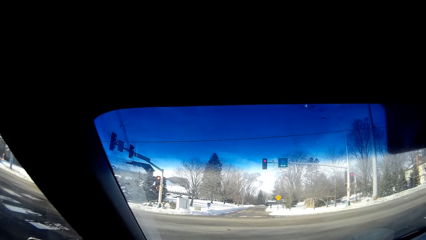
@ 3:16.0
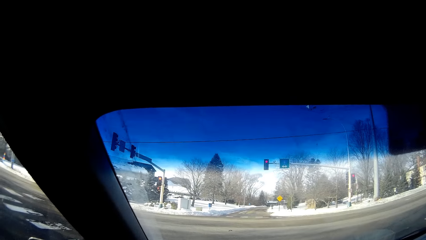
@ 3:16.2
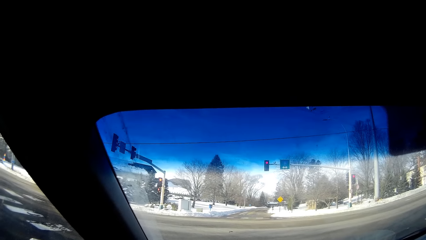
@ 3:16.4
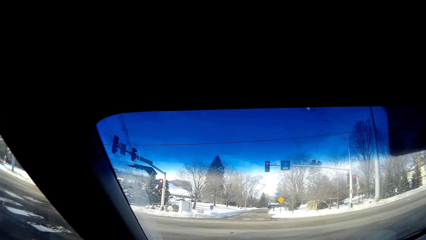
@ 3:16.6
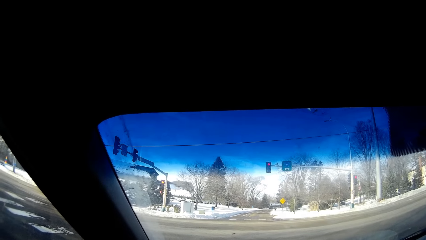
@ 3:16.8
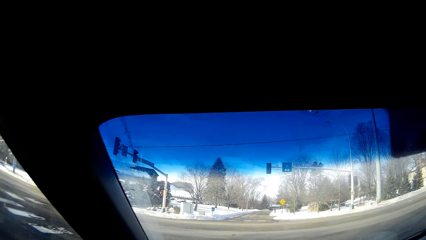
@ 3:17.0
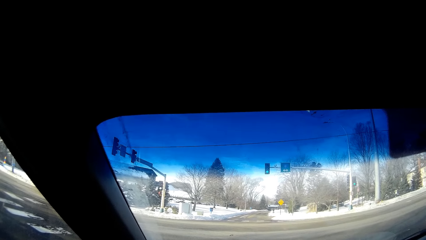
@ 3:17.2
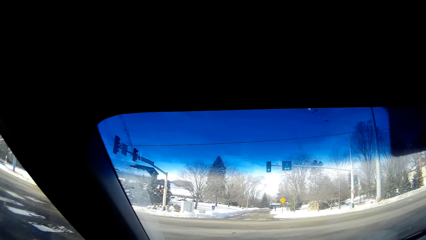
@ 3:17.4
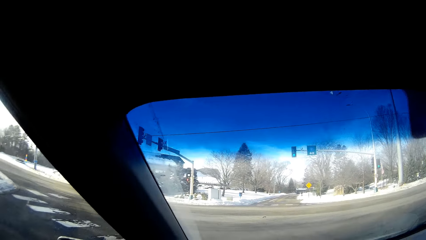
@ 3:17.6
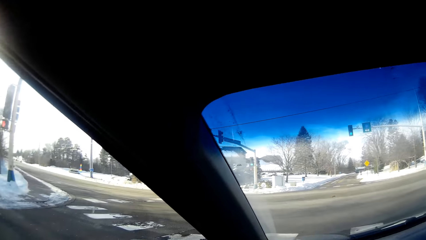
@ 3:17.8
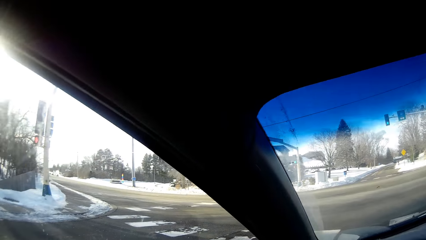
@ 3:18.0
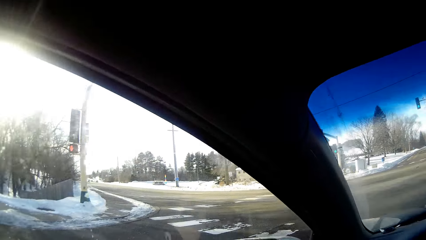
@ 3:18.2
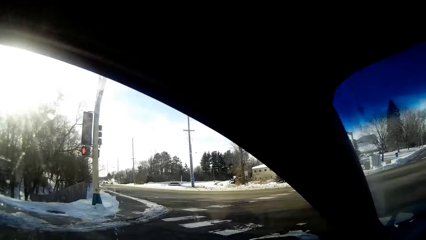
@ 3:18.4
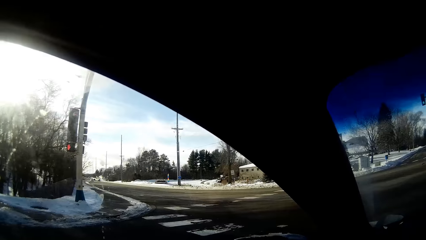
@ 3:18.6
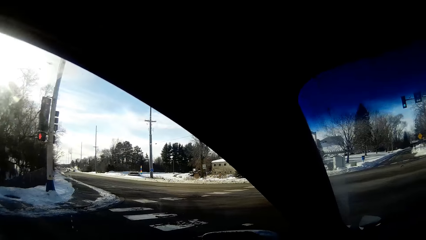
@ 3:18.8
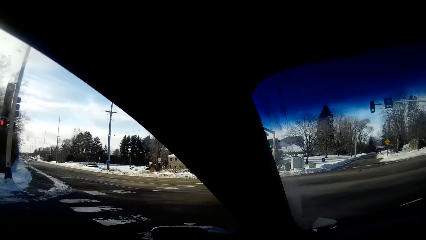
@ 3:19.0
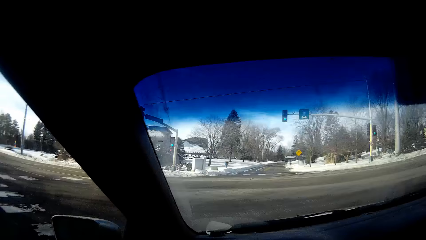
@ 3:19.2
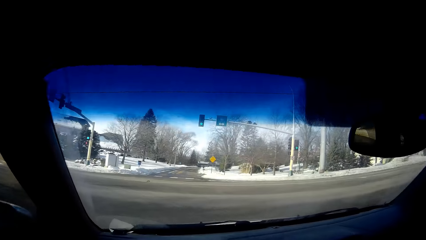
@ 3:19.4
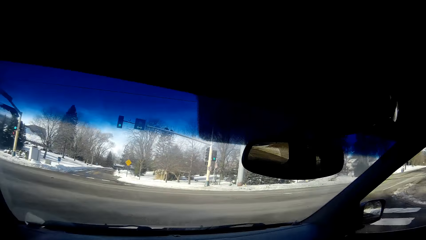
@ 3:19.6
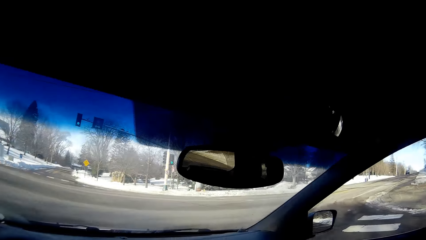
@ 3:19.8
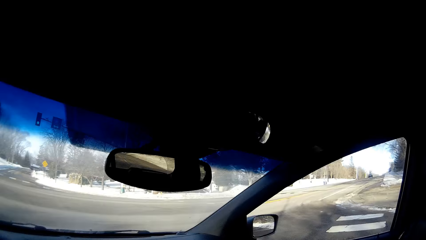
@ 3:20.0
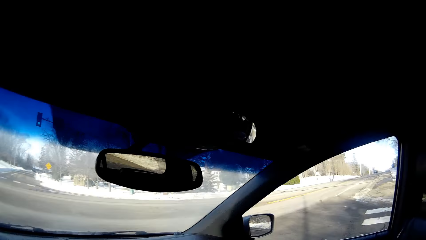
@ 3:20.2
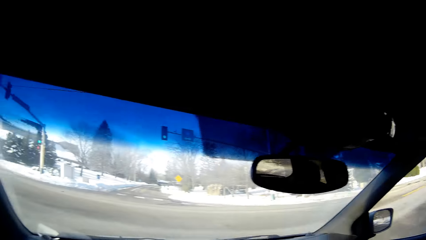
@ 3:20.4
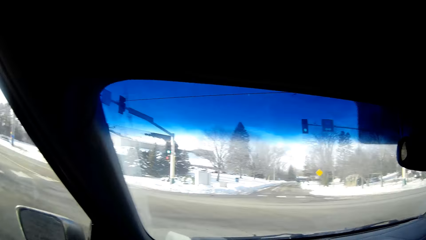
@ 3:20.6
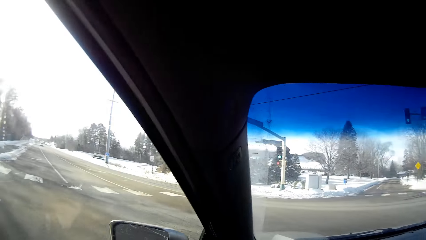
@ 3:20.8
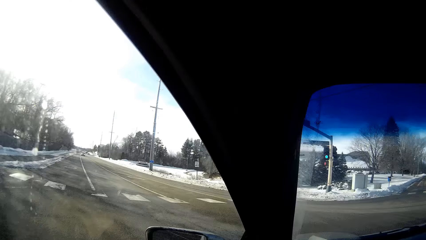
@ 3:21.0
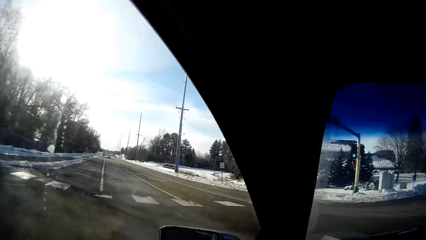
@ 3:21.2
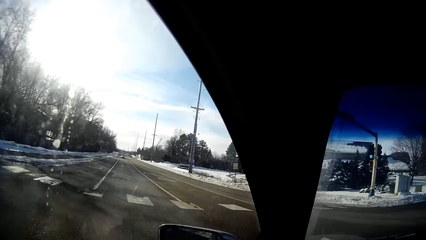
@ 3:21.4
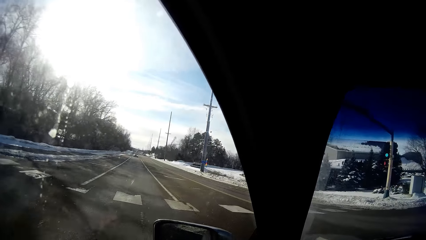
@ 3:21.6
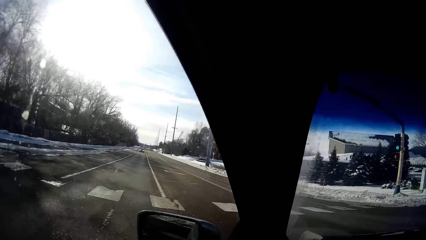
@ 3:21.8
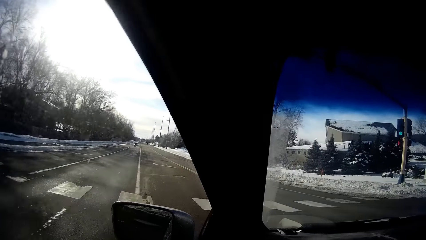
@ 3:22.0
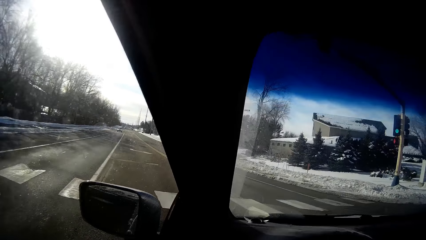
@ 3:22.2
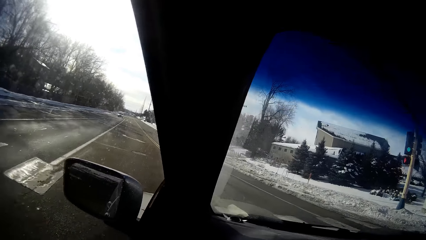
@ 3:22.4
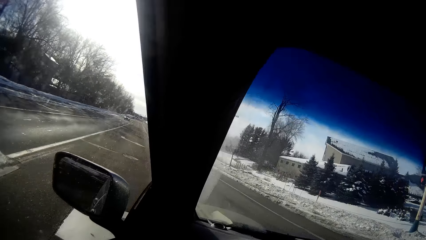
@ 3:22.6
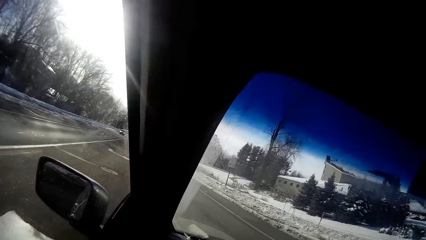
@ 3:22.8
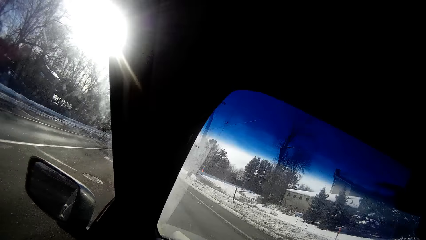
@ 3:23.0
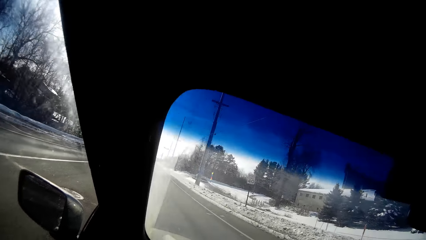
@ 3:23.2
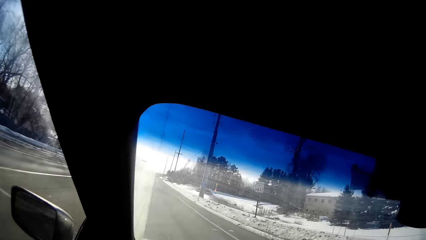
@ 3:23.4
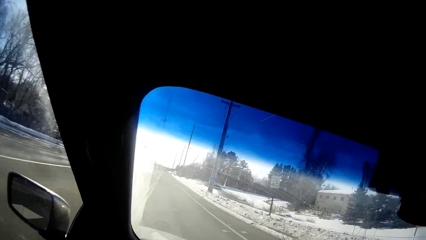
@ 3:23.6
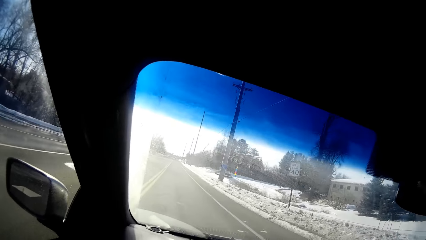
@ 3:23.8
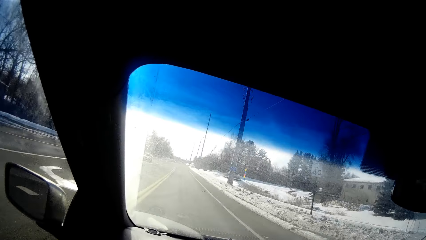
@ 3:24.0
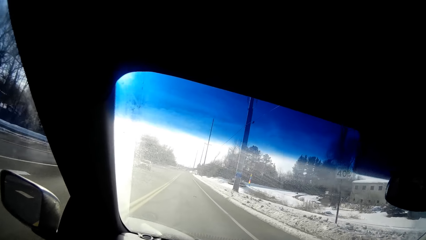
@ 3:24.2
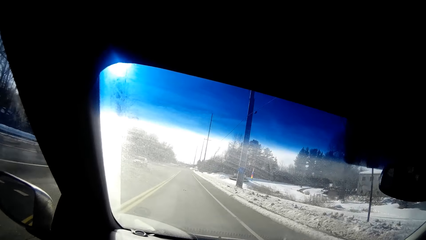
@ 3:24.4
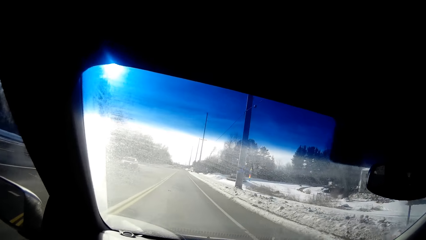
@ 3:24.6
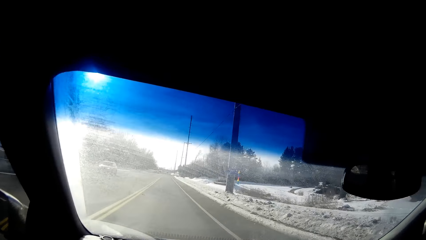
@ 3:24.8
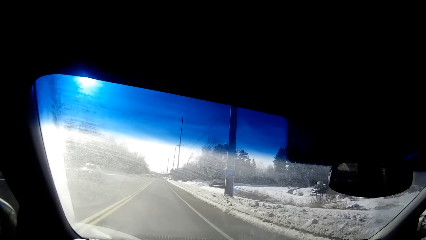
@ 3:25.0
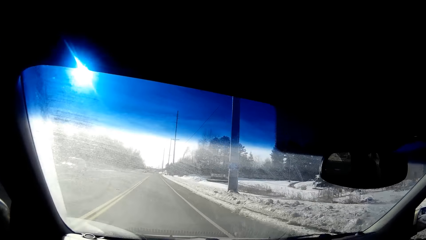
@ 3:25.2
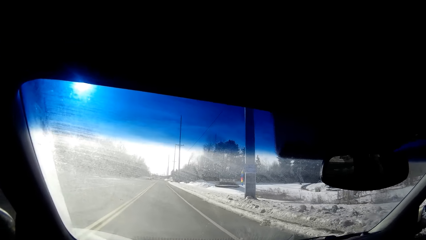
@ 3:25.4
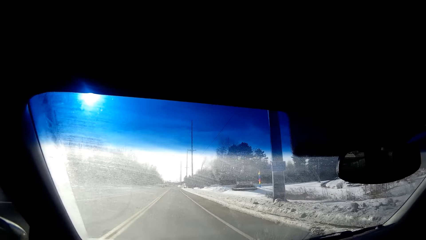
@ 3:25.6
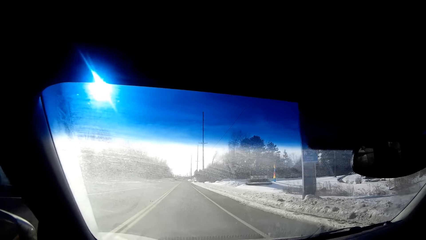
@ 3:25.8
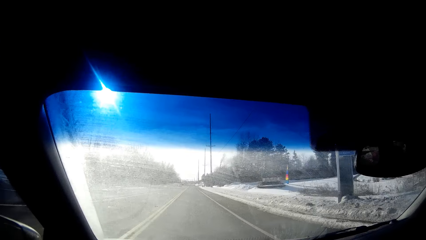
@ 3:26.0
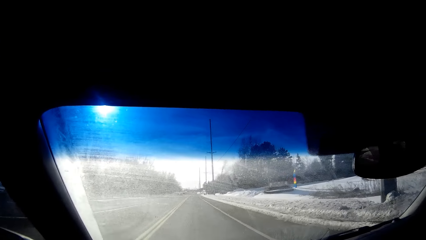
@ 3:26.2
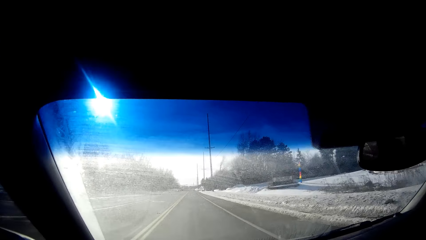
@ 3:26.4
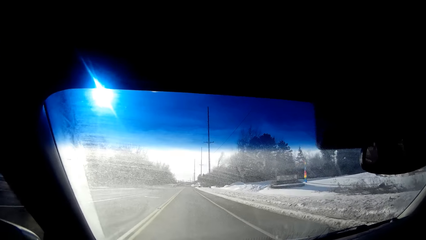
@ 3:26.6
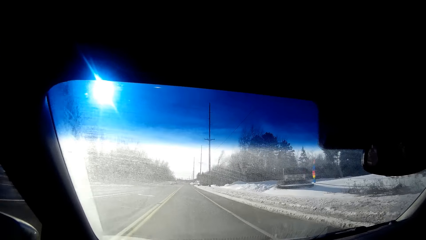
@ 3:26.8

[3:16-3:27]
The camera wearer drives the car on the road.

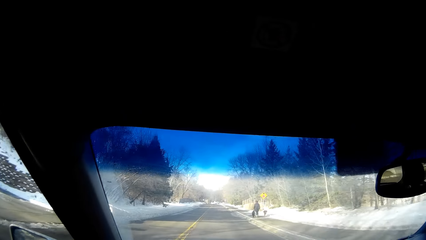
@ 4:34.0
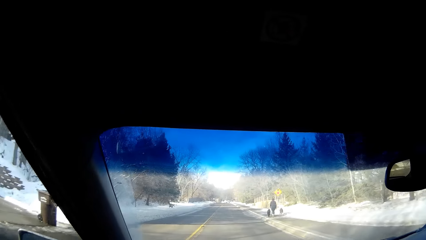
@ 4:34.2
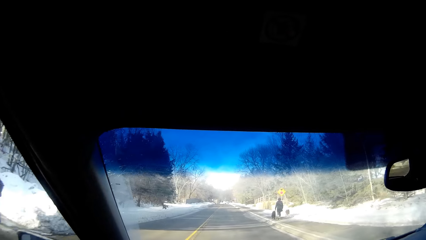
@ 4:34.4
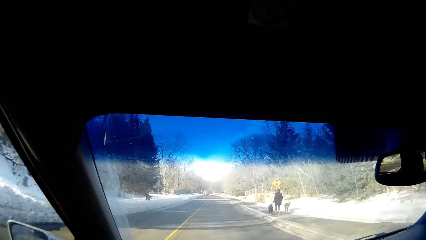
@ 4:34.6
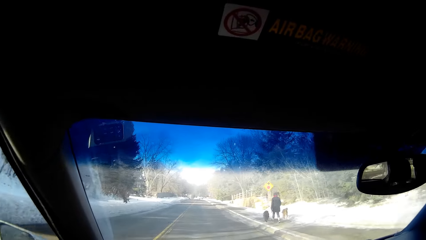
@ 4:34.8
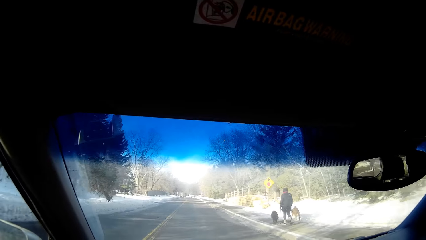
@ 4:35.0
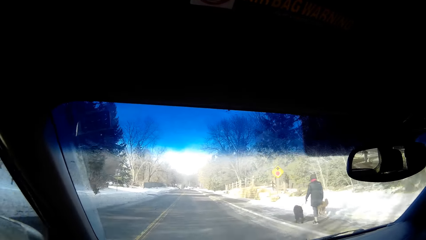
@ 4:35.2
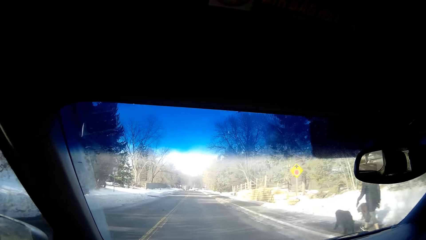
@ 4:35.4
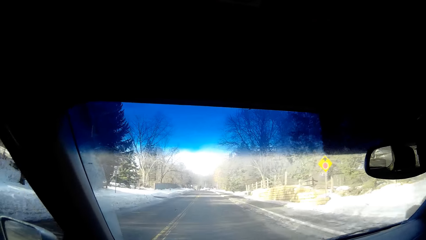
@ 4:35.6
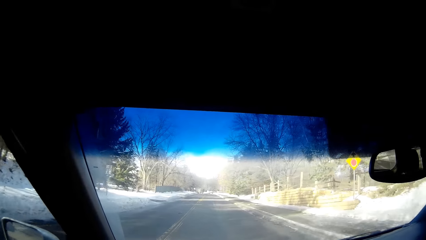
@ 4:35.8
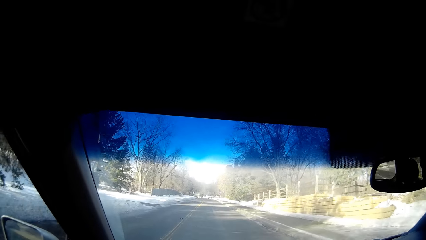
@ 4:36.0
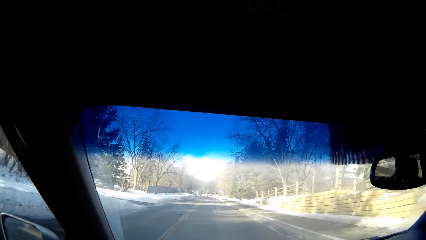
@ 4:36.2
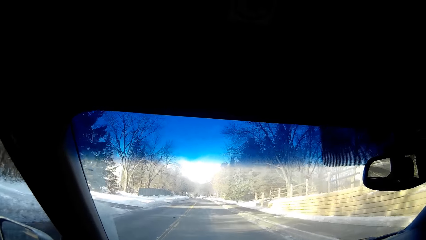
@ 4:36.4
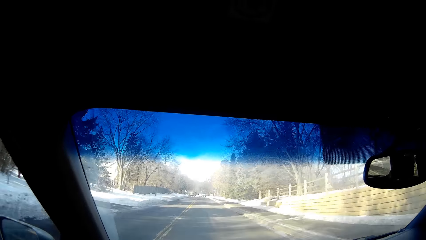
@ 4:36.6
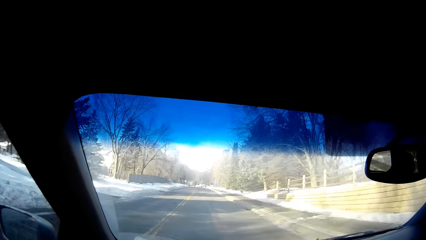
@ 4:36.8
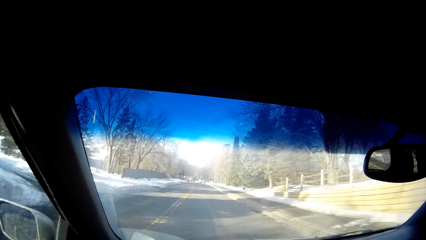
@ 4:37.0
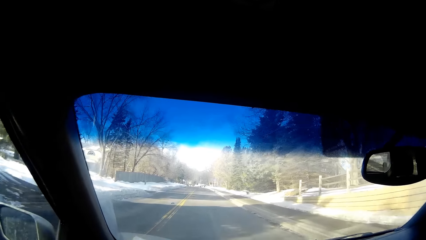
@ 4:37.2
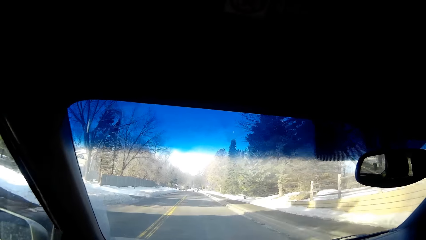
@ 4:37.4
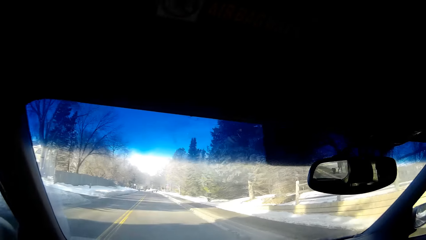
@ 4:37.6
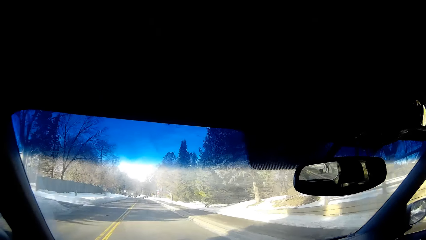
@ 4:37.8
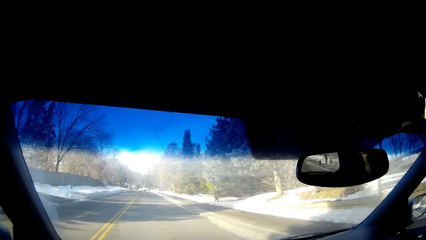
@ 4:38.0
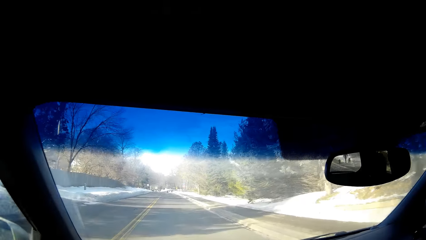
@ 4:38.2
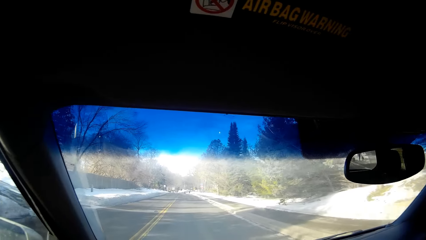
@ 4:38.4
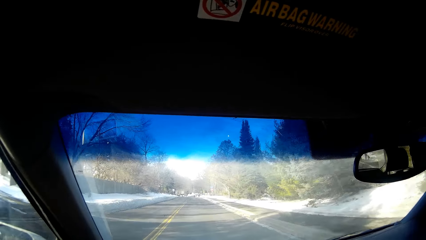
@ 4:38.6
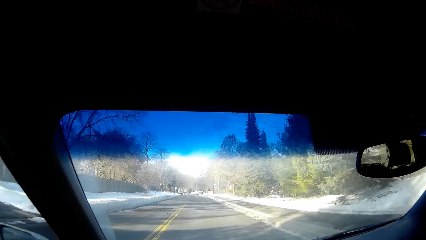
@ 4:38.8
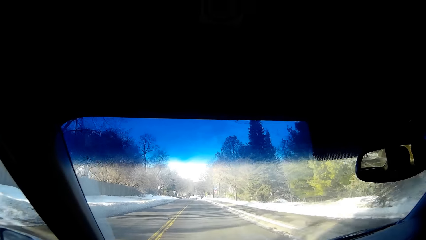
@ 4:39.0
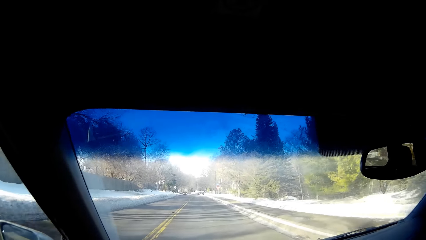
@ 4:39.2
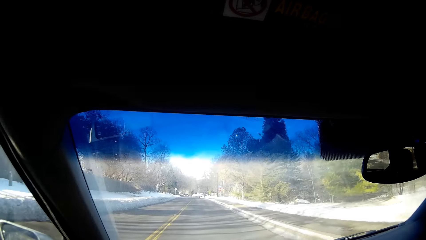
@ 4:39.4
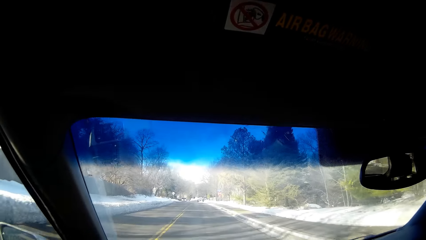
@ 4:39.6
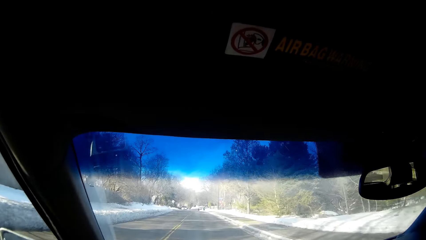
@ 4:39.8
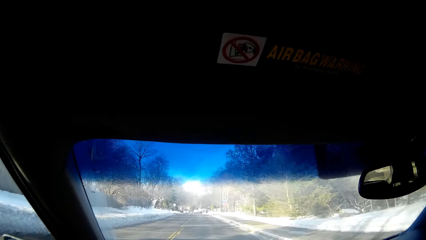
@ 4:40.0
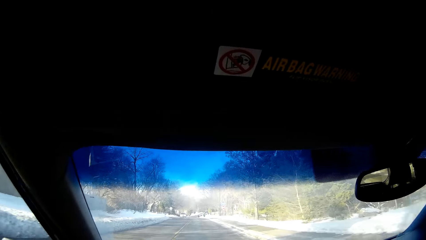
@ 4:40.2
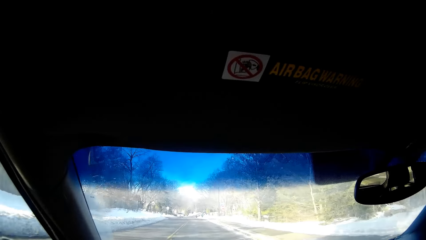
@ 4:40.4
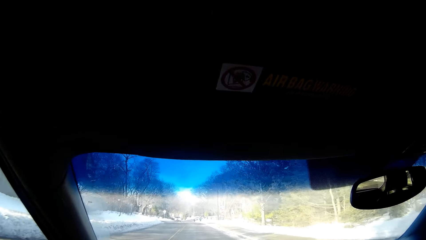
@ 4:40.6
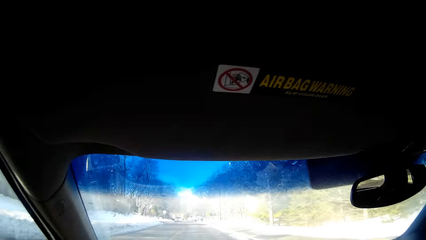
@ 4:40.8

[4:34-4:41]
A person walks alongside the road.
